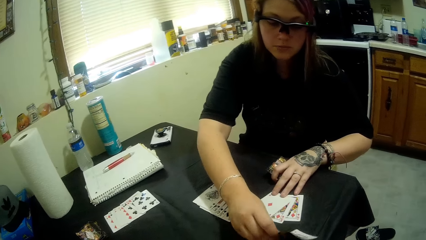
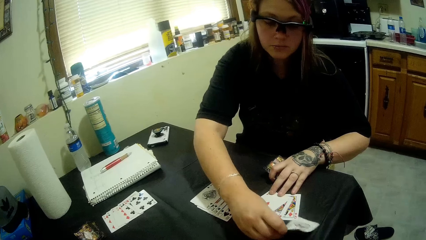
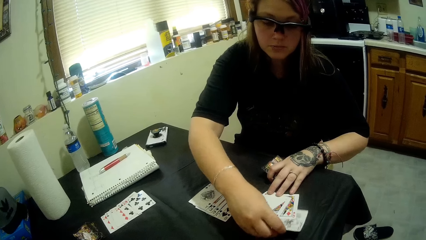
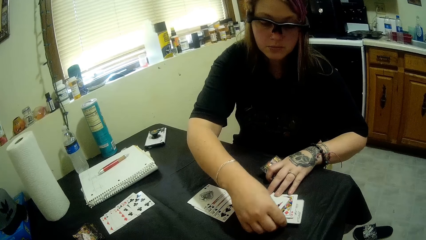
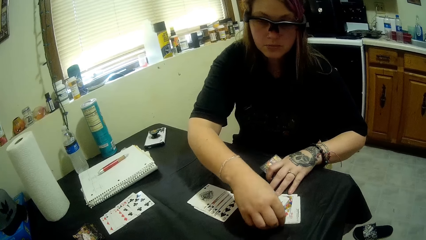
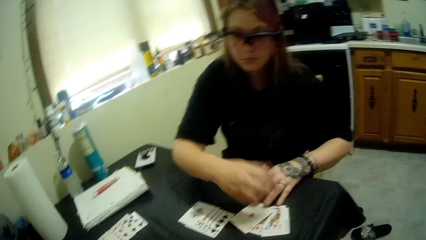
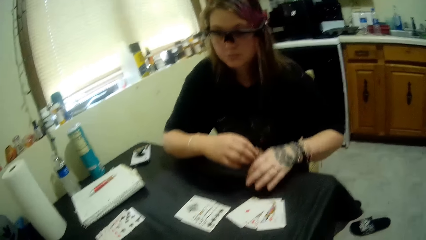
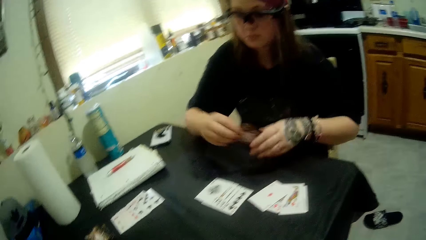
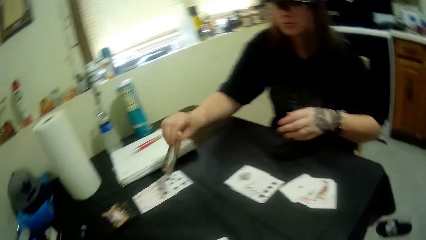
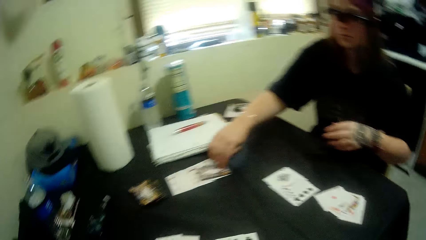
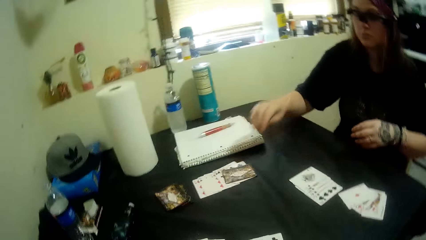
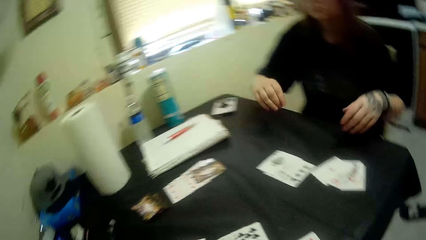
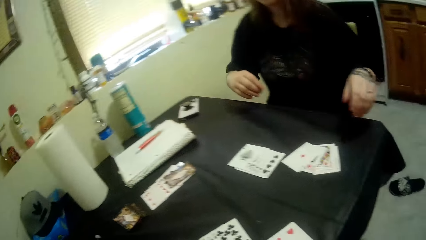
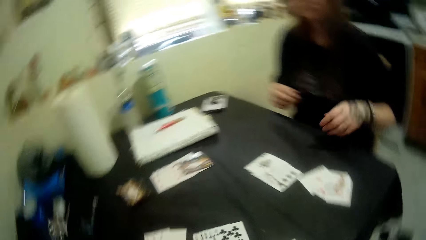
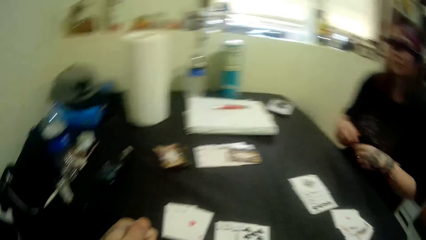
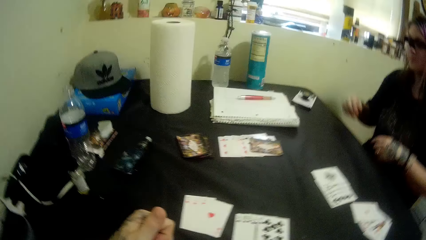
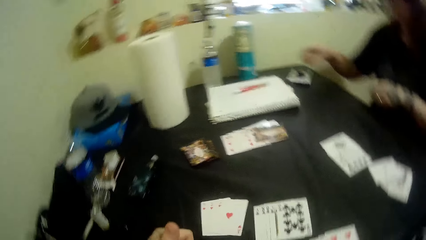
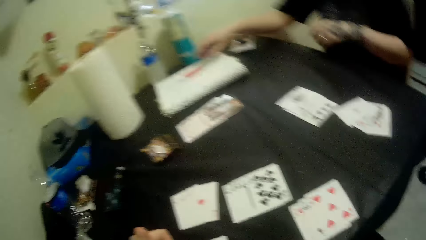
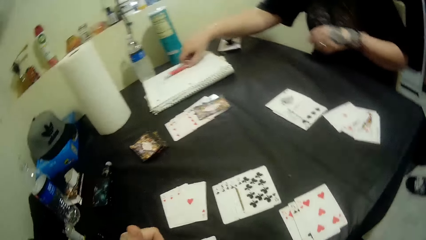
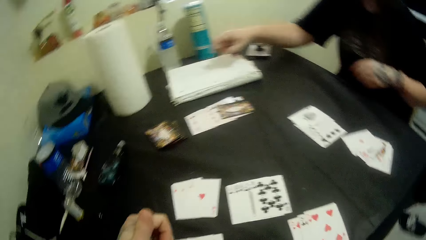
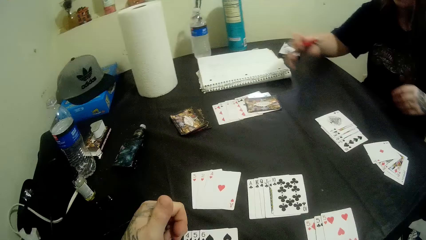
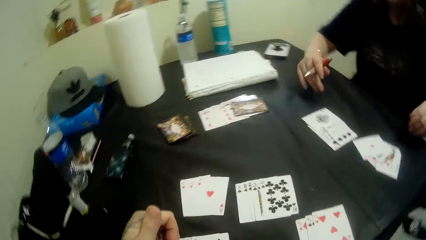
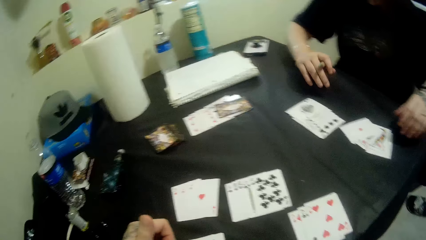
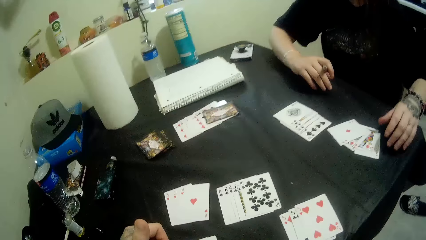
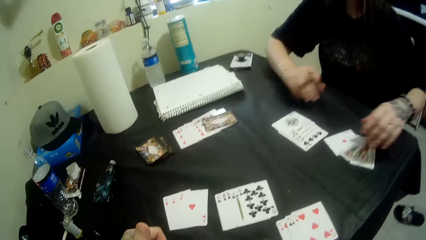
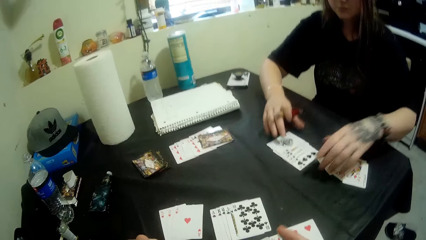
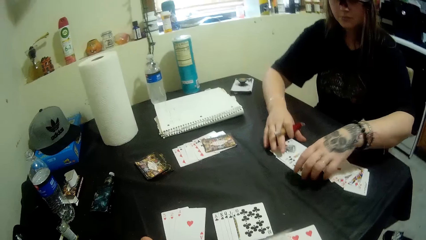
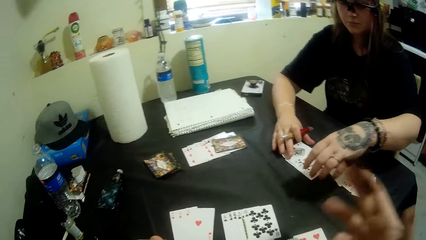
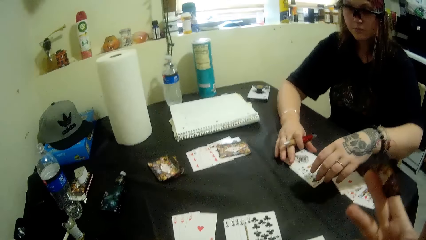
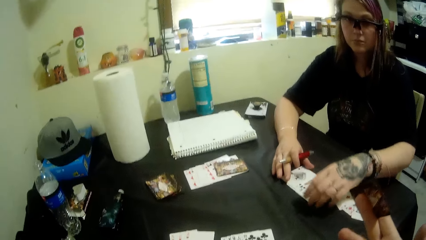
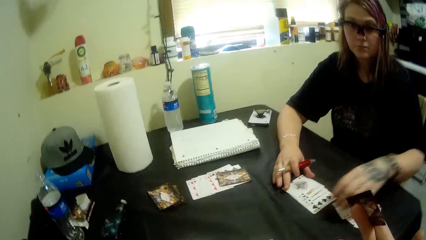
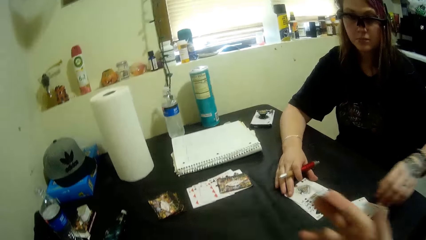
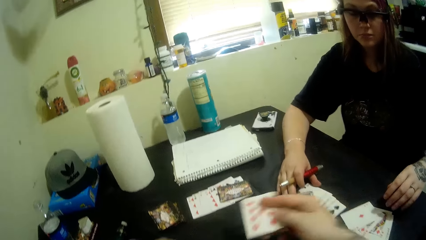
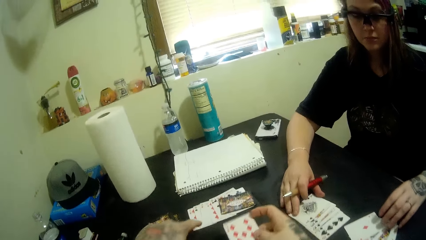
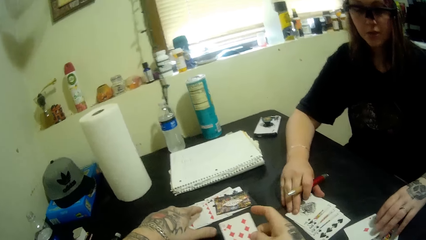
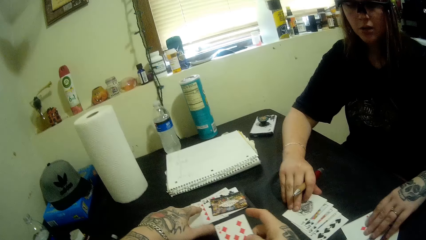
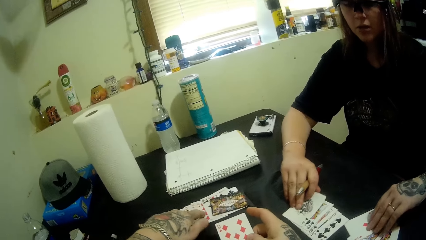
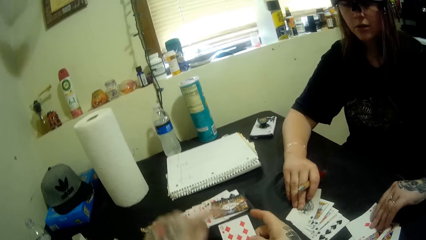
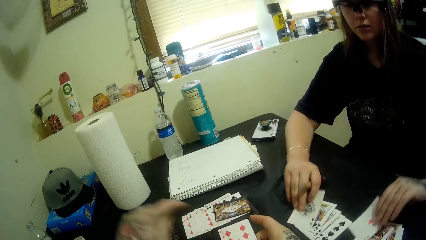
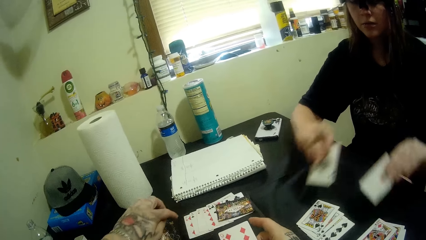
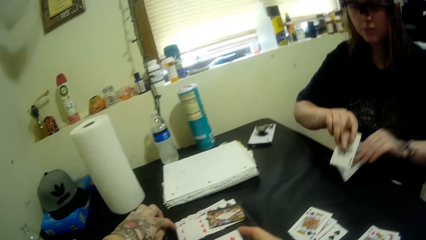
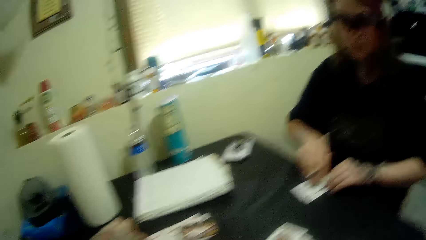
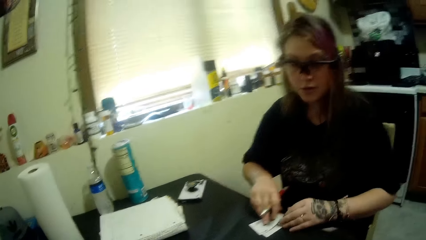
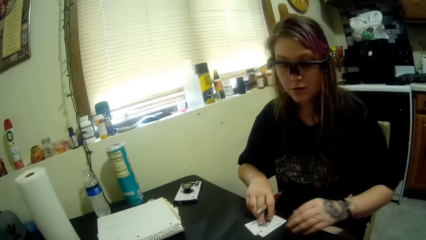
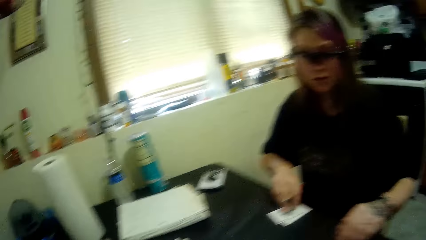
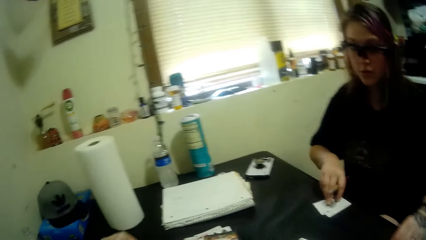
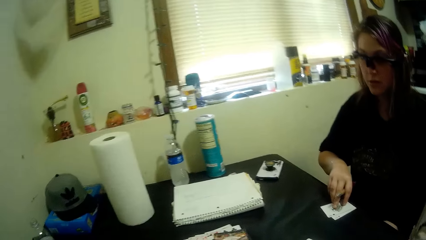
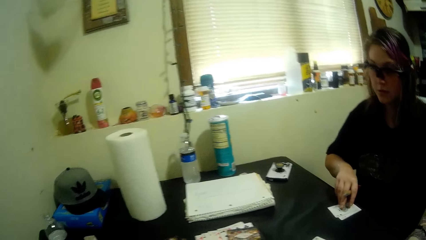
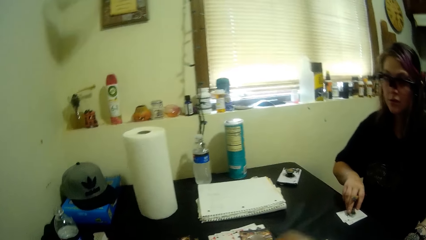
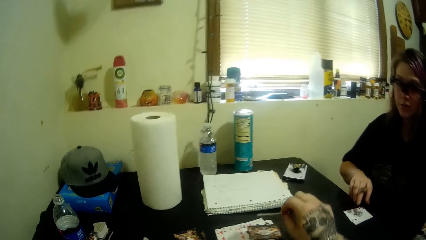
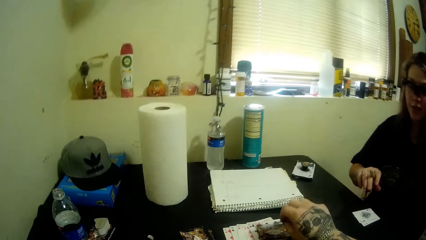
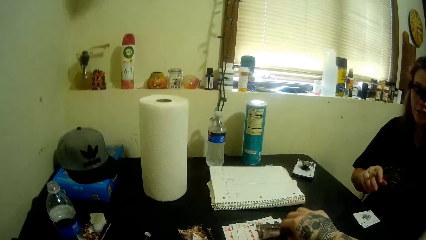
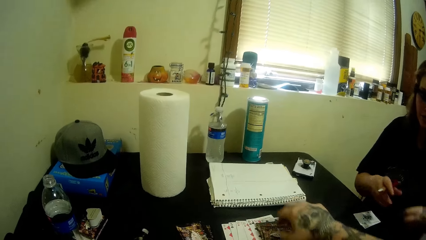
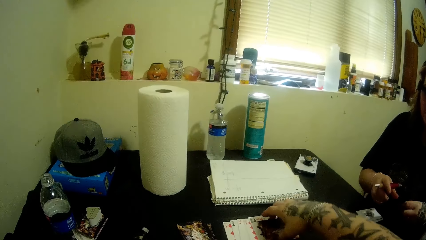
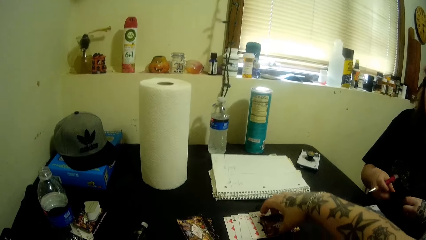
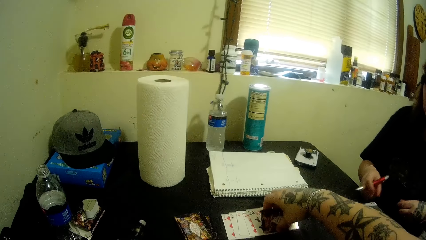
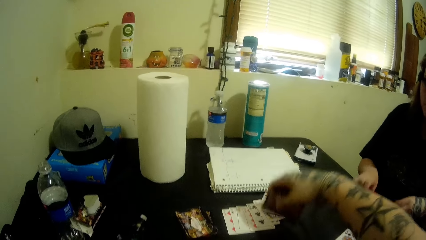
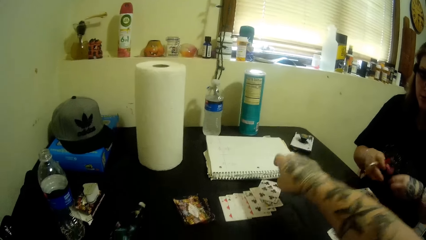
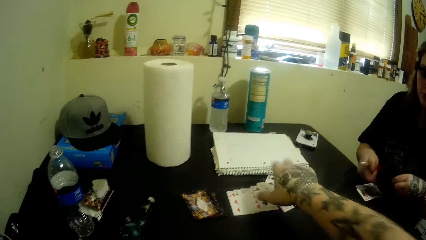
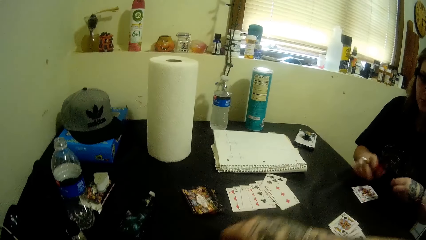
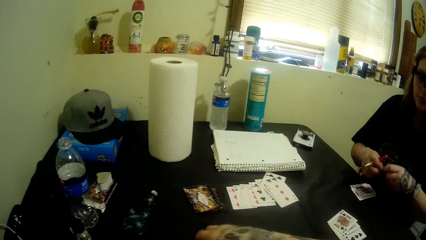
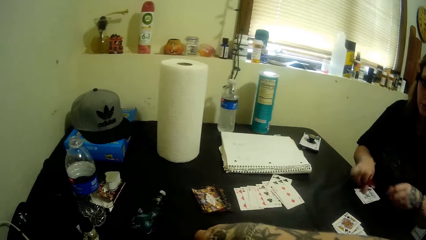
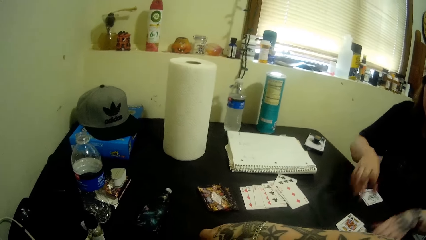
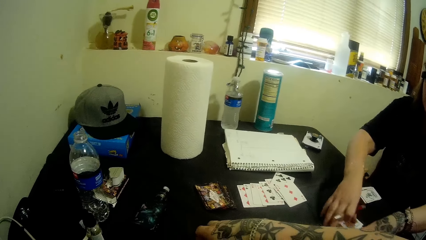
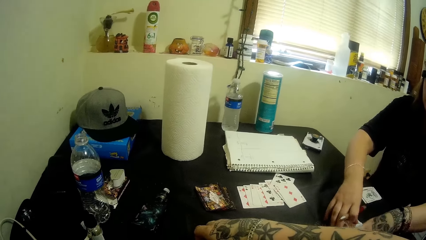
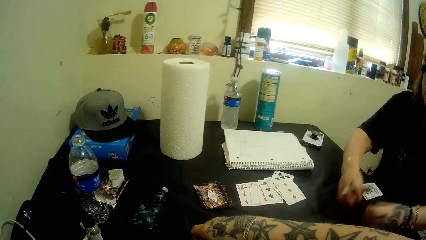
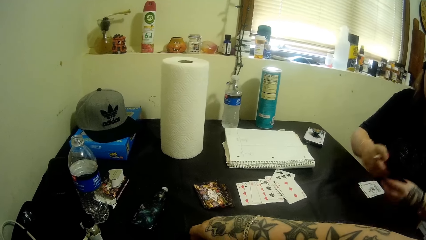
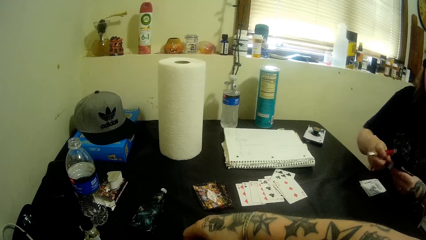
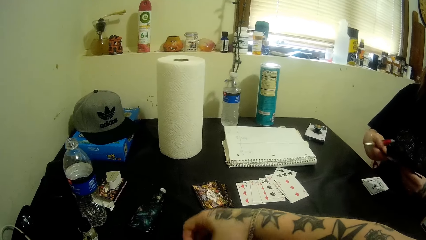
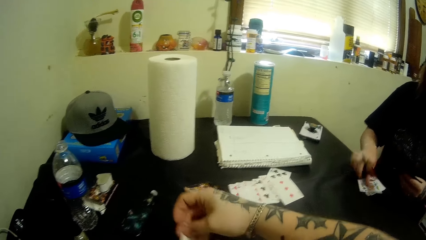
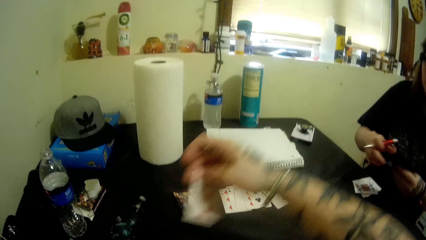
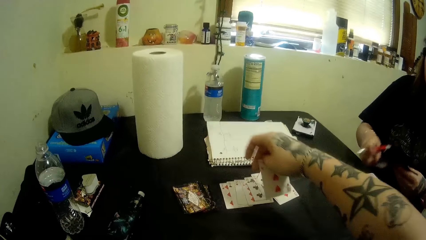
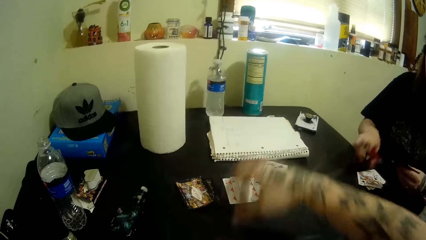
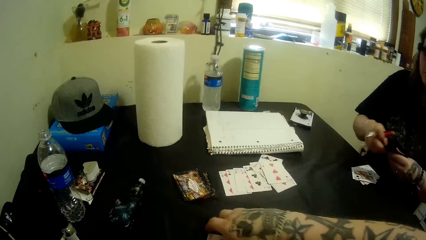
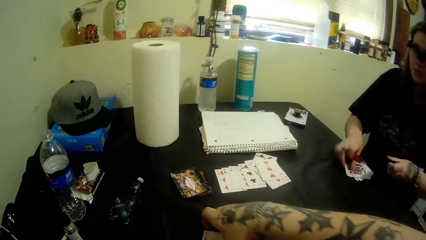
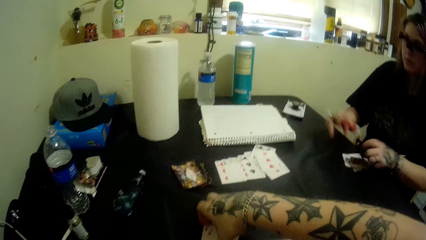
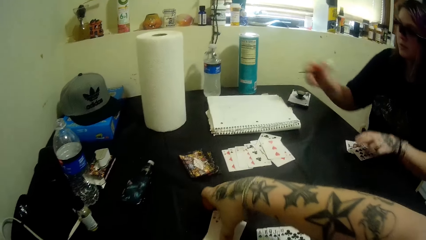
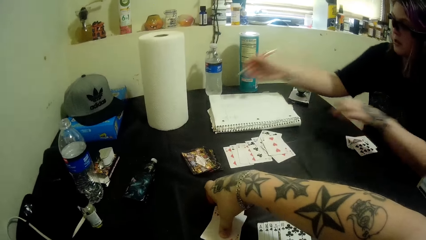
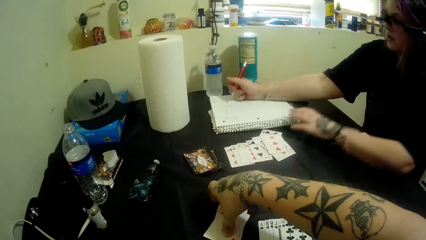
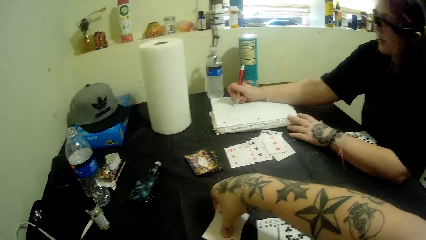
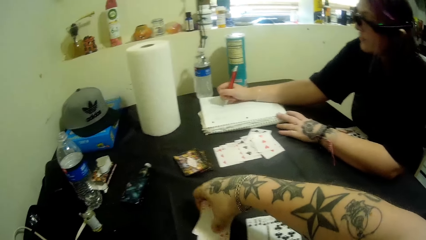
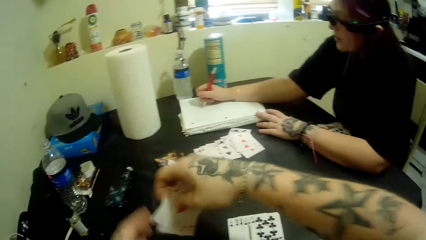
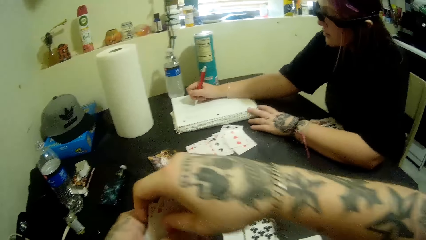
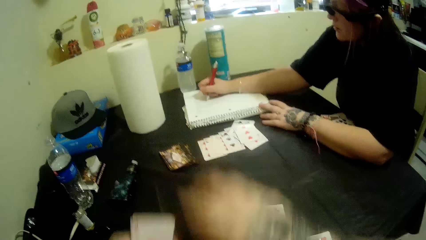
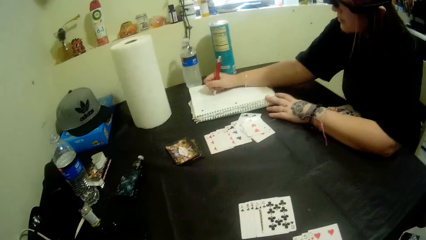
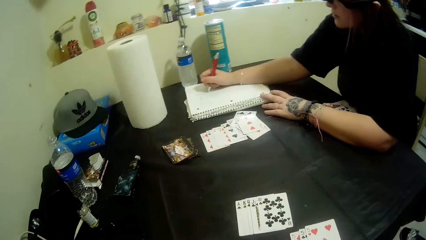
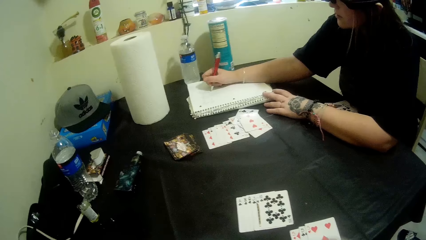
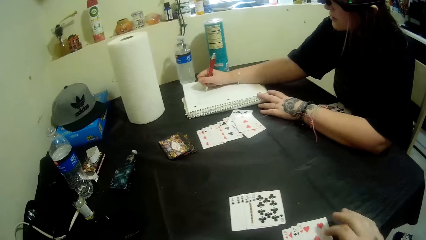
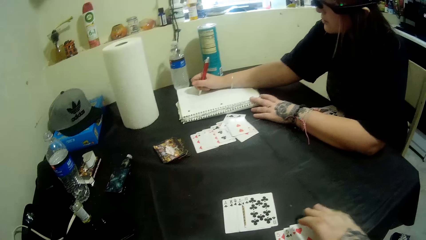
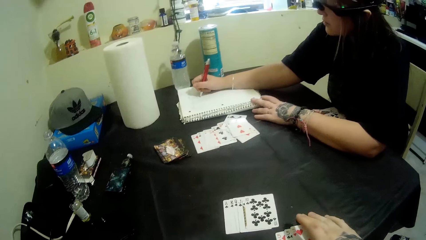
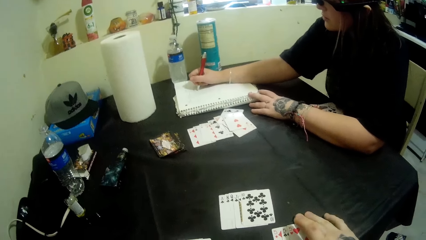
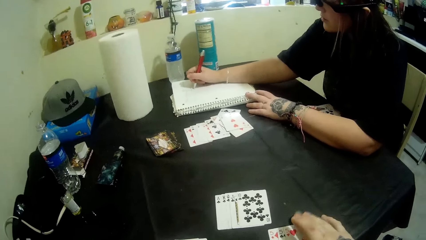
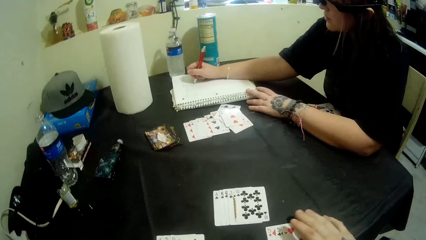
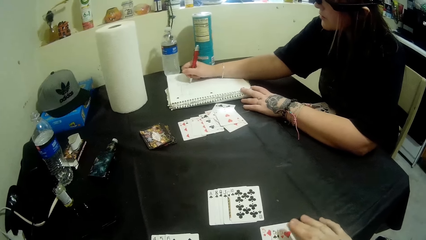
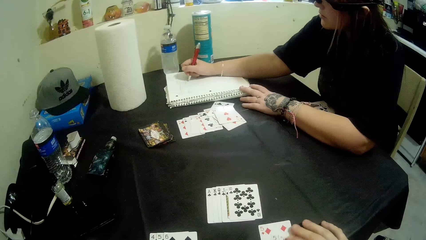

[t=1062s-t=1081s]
A woman puts a card under other cards. The woman plays a card and picks up a pen on the table. The camera wearer lifts up his hand. The woman picks up two cards from the cards on the table and puts the cards on the table. The camera wearer packs the cards together. He plays cards. The woman counts the cards on the table, picks other cards, and counts the cards on the table. The camera wearer takes the cards on the table. The woman writes into a book on the table.
